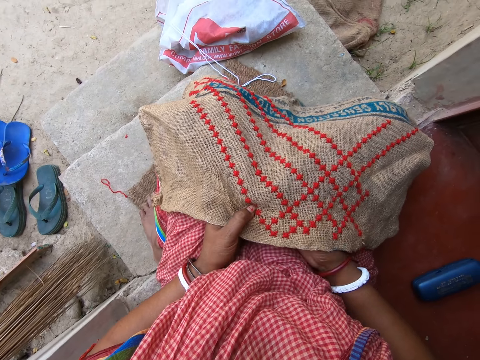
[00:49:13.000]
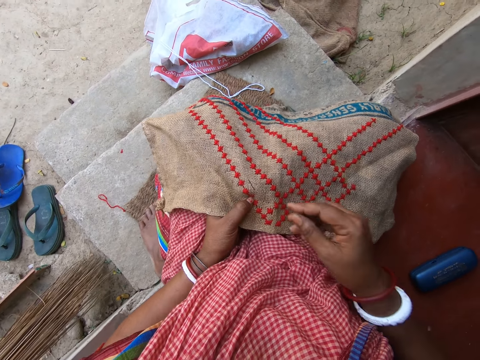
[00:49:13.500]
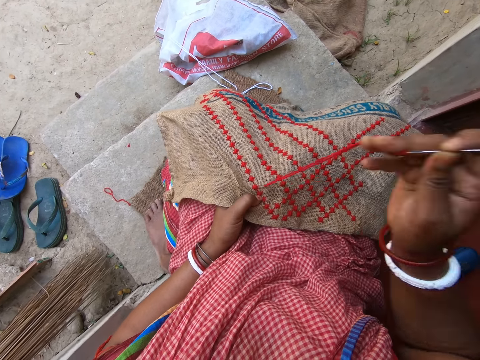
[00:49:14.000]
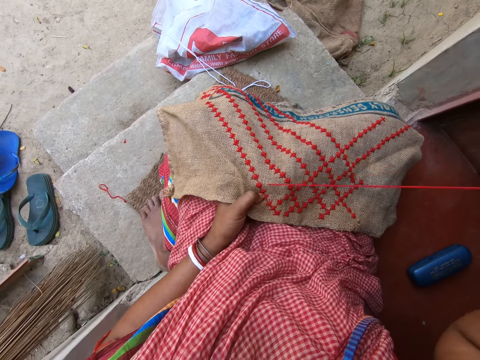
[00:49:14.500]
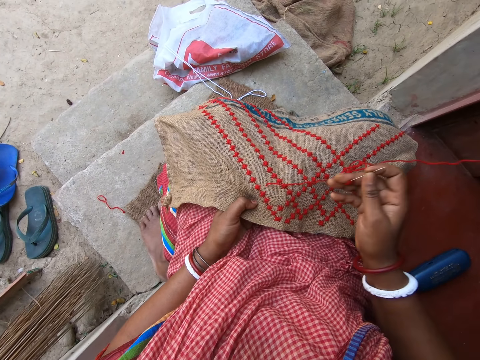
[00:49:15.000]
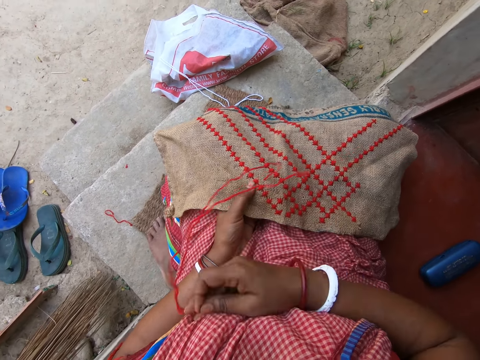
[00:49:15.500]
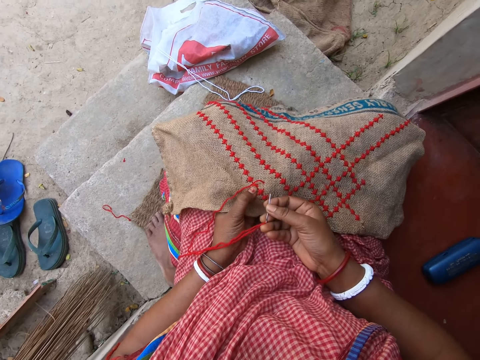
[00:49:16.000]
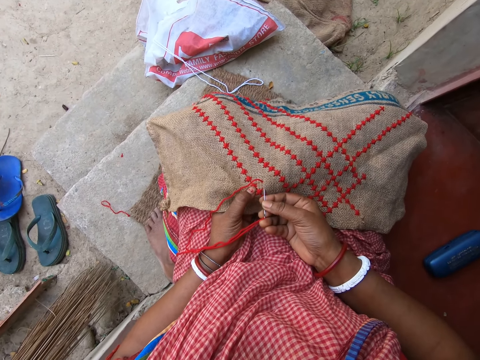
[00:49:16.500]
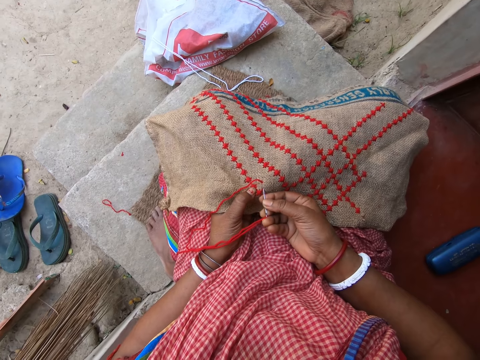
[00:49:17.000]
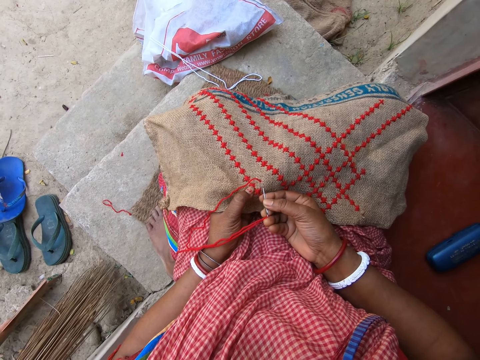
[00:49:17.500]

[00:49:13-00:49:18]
The camera wearer sews the fabric on her lap with the threaded needle in her right hand.

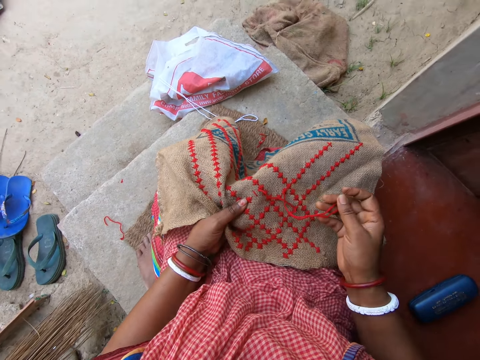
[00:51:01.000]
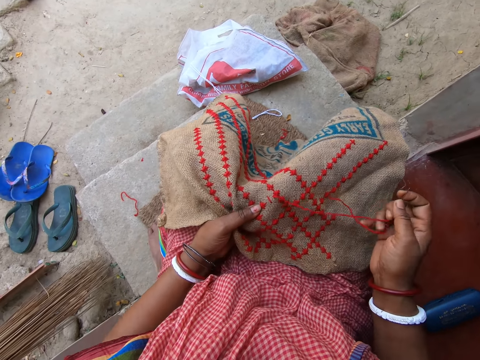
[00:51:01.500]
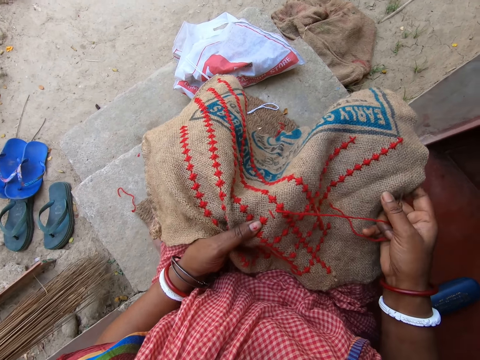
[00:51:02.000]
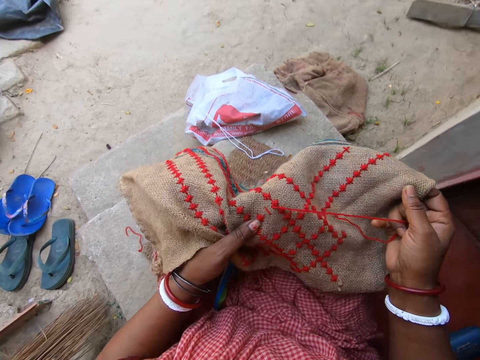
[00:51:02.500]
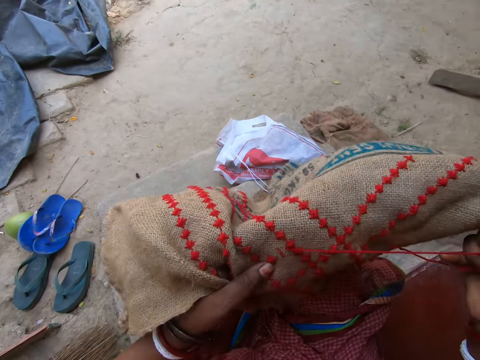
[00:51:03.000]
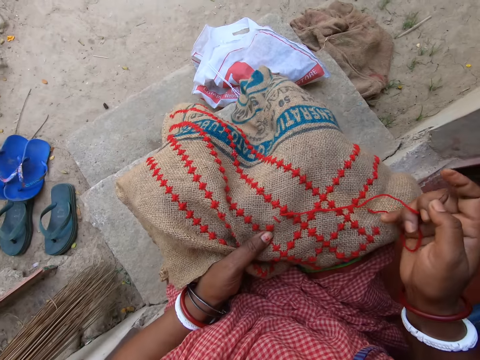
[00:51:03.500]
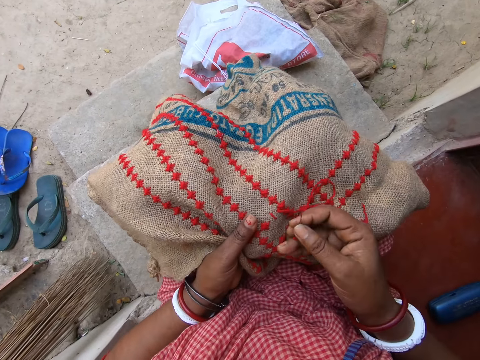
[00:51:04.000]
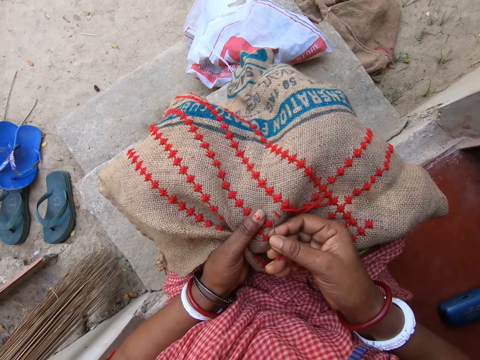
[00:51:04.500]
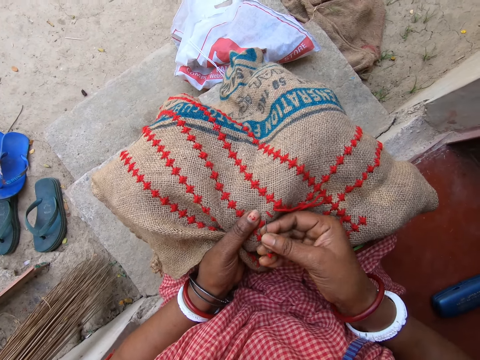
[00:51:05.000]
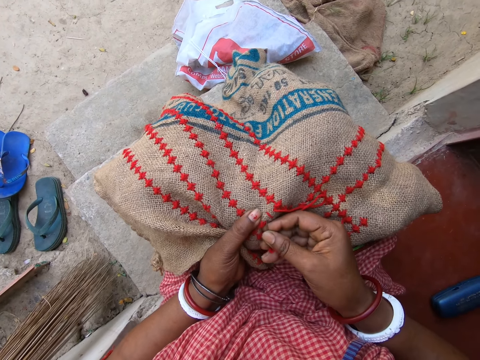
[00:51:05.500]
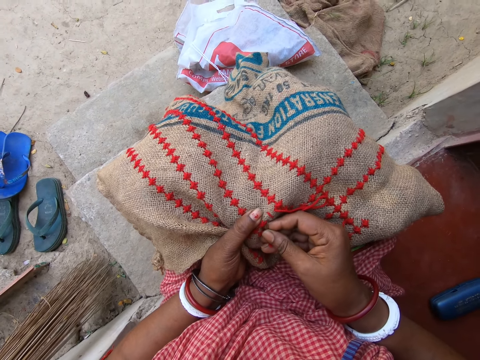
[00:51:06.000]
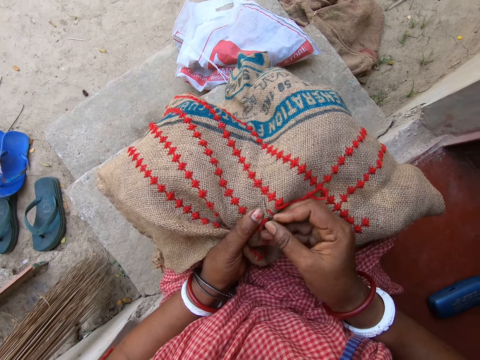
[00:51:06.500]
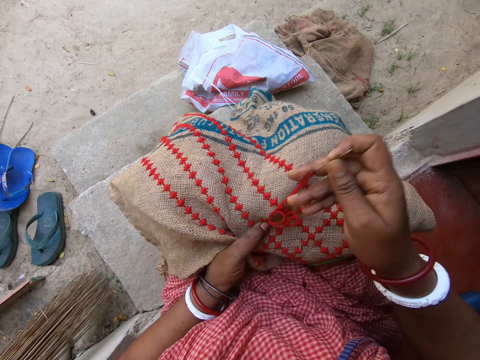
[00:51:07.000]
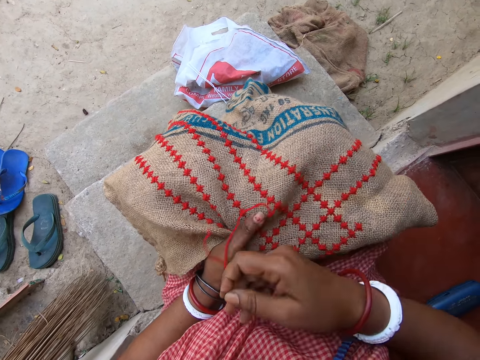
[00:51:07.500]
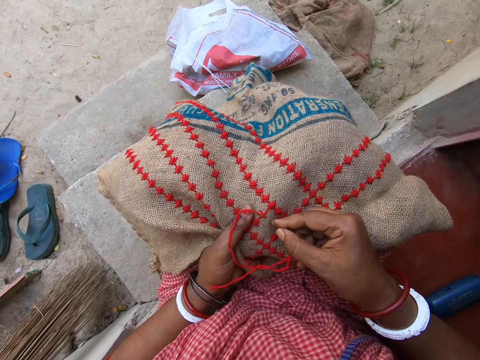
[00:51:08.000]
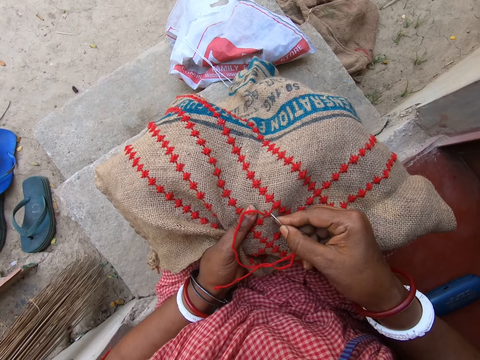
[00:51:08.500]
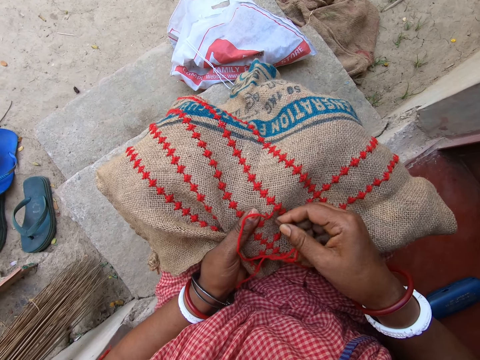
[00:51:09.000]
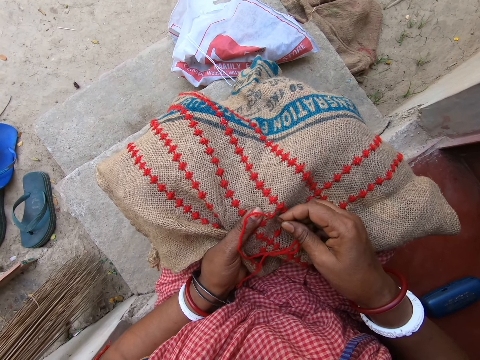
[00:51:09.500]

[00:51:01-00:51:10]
The camera wearer raises the linen fabric on her lap with her hands. She drops the linen fabric in her hands on her lap. She embroiders the linen fabric in her left hand with a needle in her right hand.

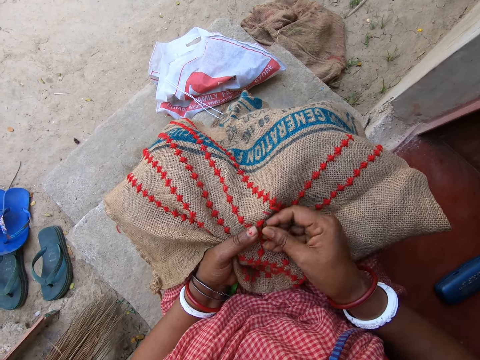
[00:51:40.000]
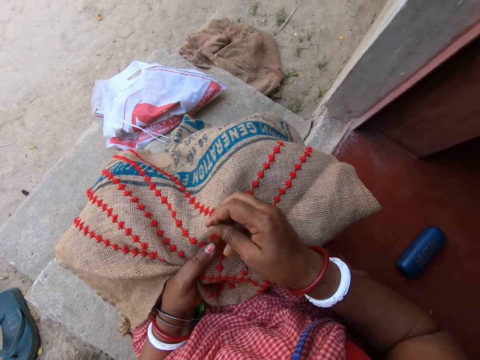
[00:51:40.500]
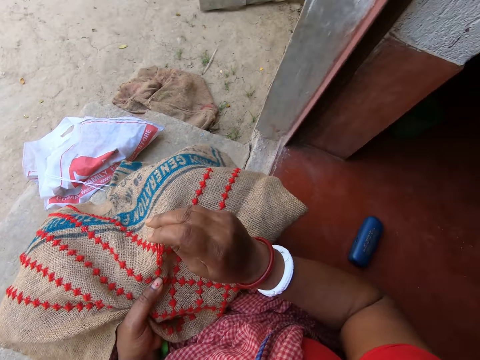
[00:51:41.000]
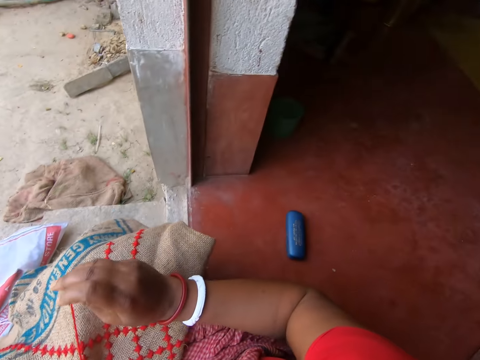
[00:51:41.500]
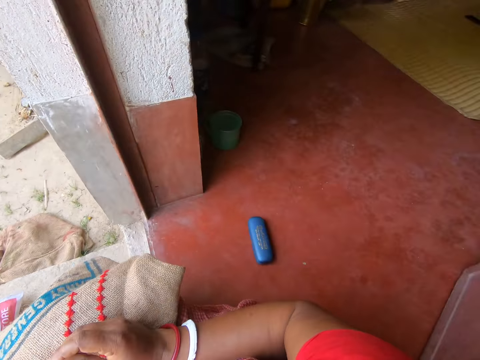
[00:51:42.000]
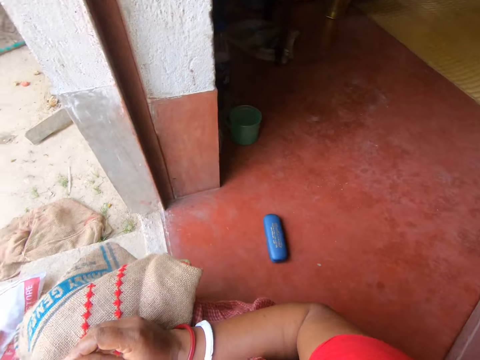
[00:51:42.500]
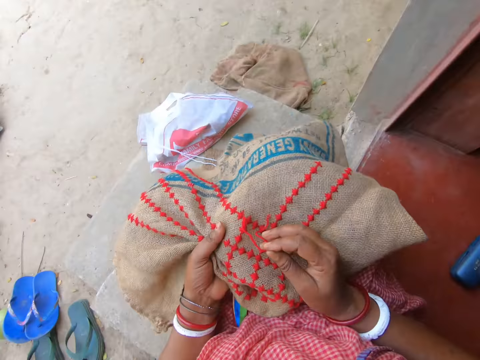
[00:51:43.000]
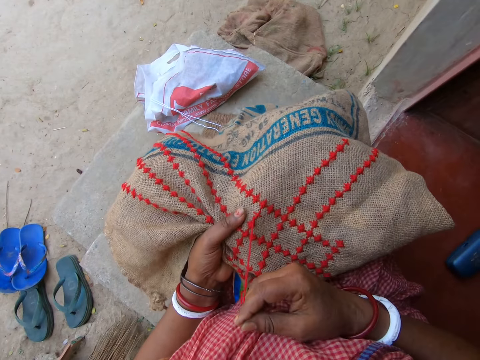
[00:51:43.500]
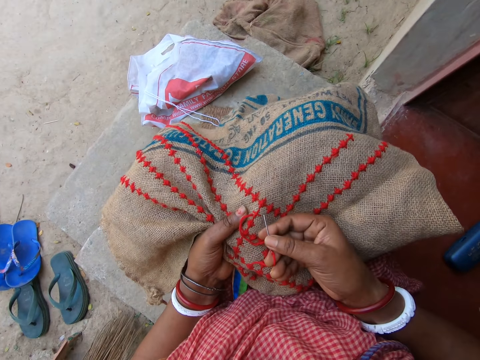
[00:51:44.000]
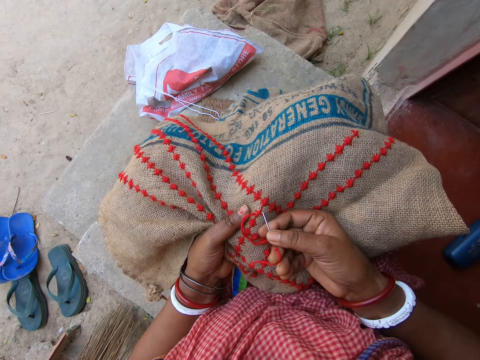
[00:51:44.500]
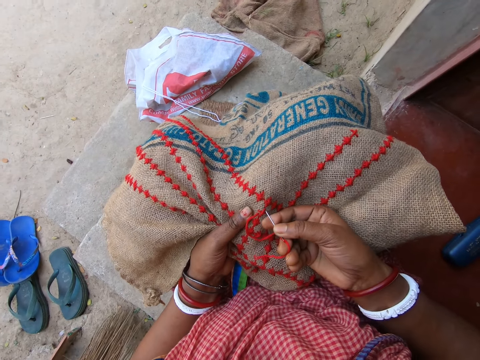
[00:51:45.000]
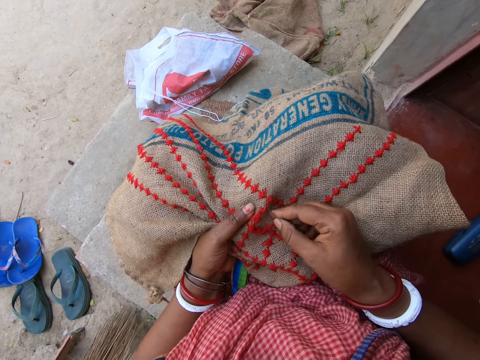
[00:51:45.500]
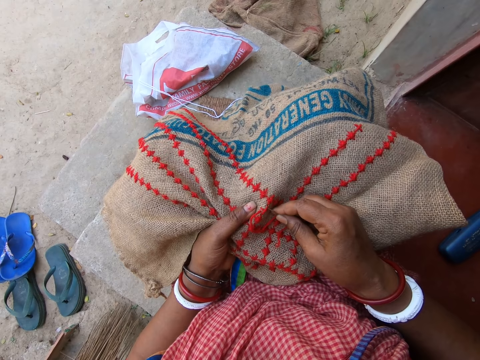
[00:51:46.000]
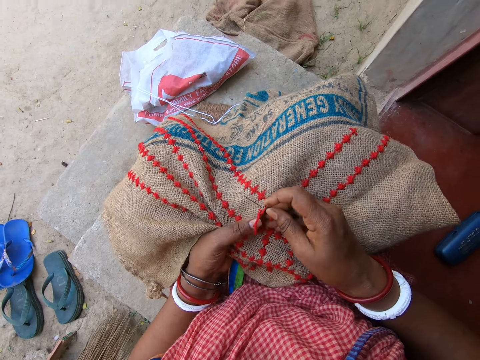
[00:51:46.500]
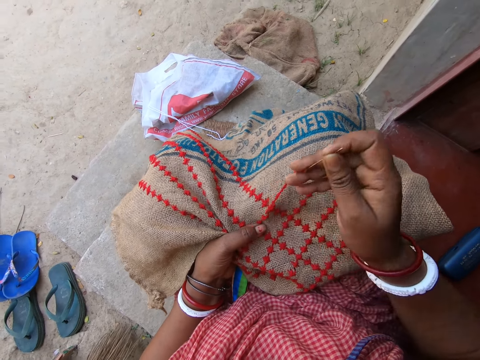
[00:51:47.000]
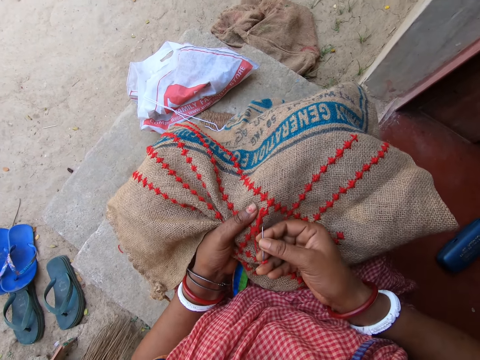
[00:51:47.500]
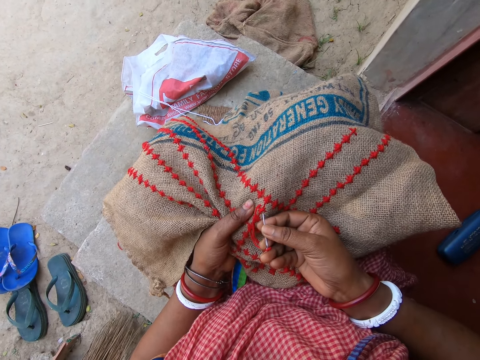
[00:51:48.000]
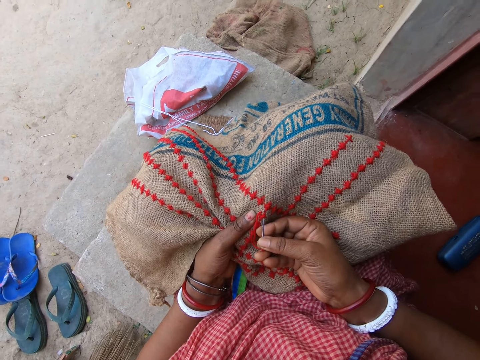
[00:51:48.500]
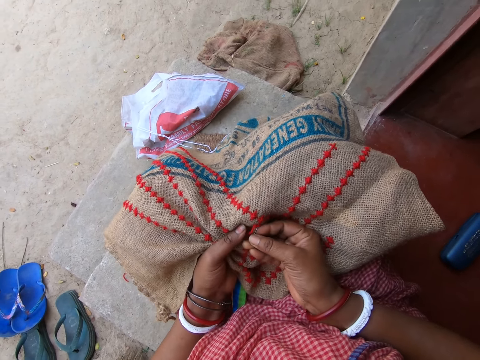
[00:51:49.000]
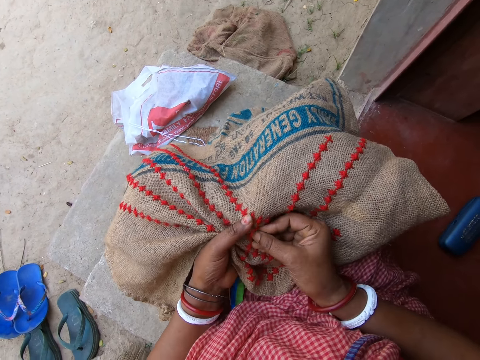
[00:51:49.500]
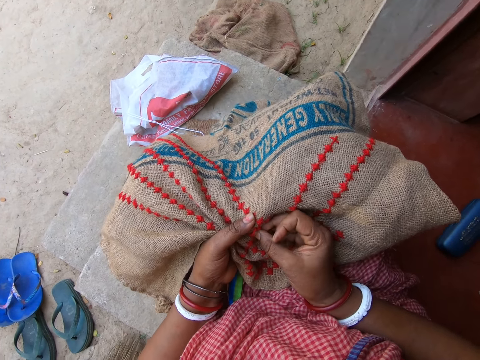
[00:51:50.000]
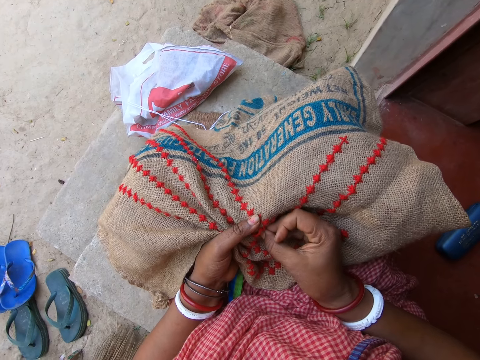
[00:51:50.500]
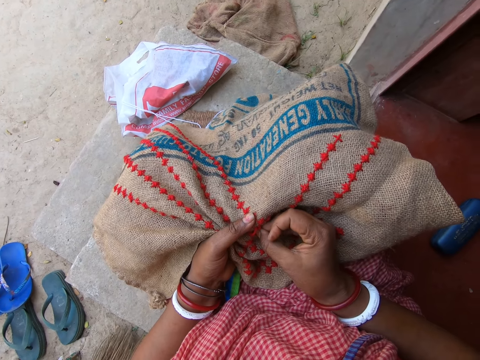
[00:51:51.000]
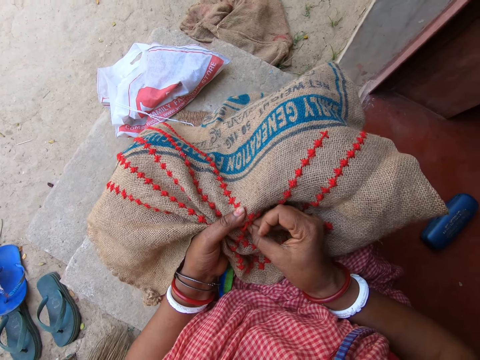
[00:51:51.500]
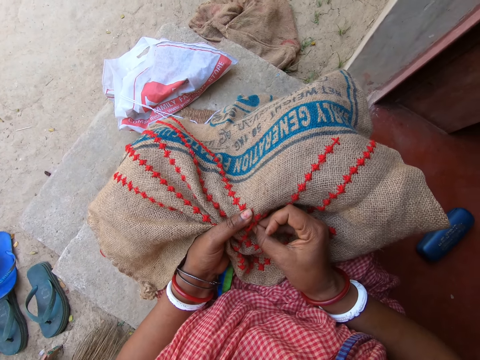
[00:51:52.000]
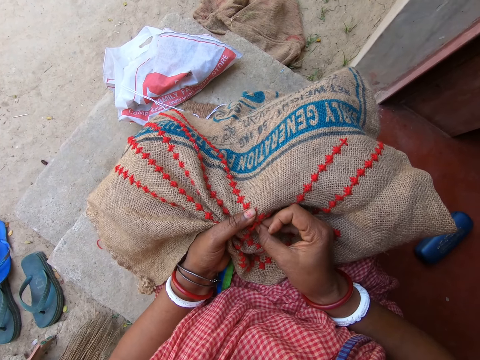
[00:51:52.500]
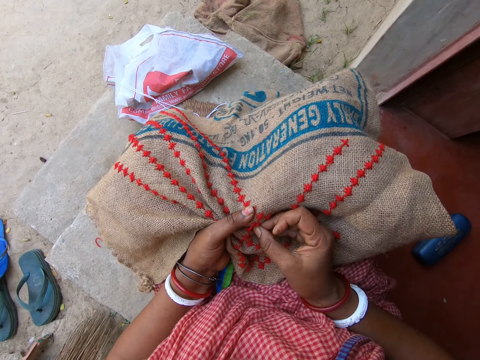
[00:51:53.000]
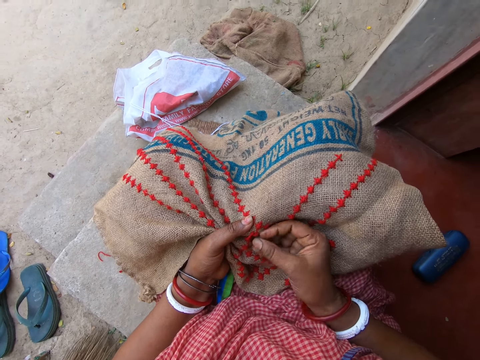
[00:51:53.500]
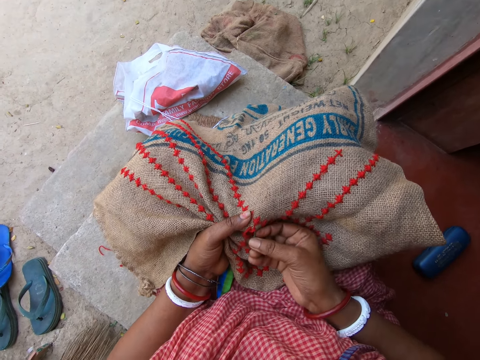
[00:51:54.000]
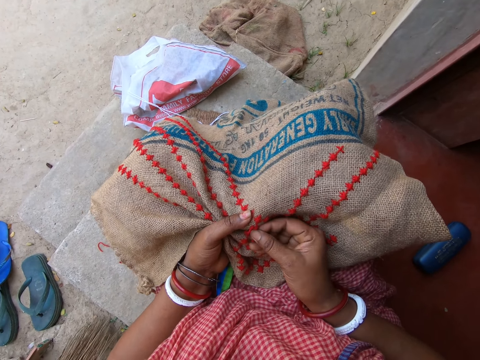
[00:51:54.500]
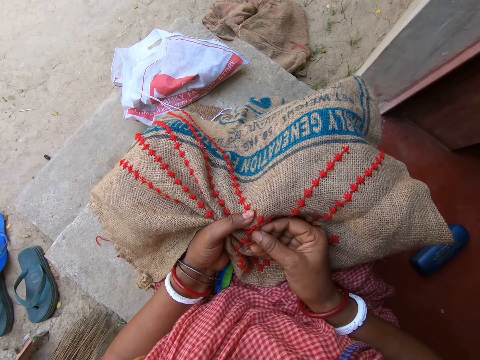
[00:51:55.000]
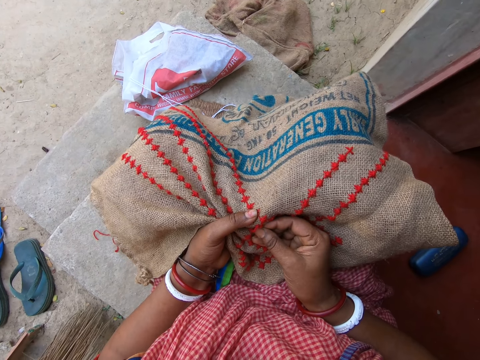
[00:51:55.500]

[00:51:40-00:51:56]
The camera wearer holds the thread and needle. They converse with a person. They stitch a pattern on the cloth. They converse with the person. They stitch a pattern on the cloth.
